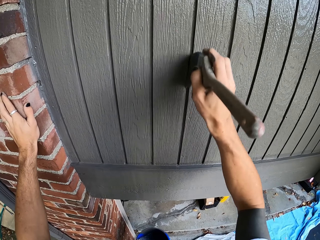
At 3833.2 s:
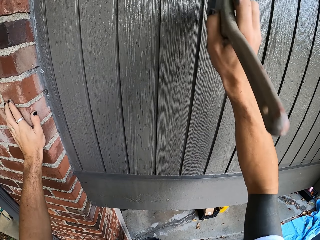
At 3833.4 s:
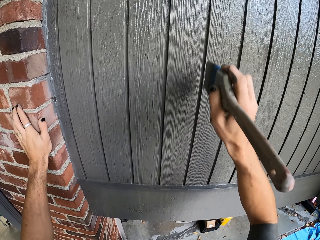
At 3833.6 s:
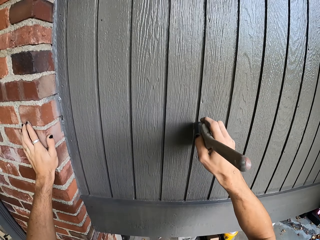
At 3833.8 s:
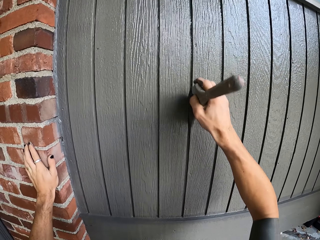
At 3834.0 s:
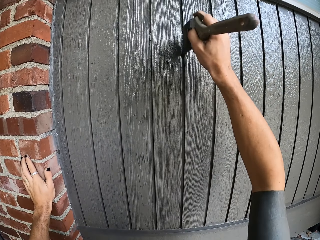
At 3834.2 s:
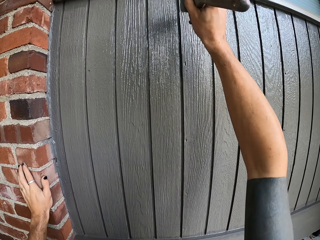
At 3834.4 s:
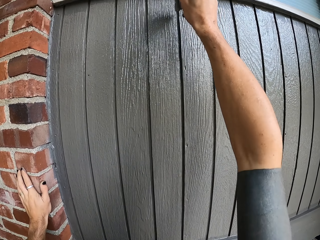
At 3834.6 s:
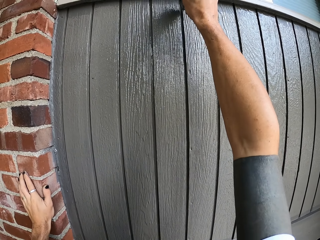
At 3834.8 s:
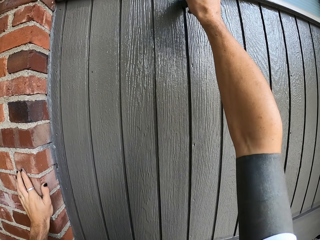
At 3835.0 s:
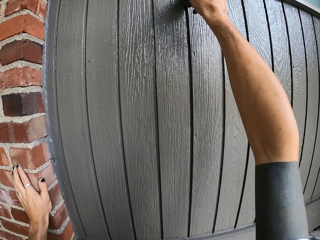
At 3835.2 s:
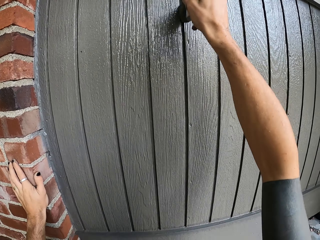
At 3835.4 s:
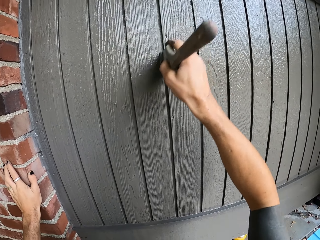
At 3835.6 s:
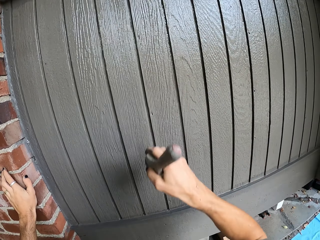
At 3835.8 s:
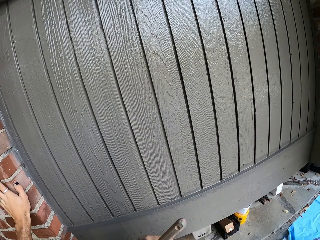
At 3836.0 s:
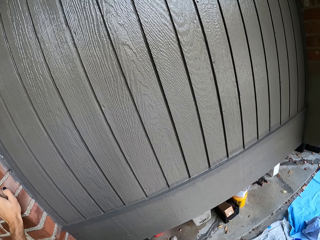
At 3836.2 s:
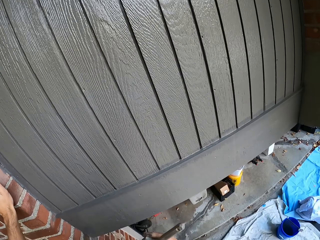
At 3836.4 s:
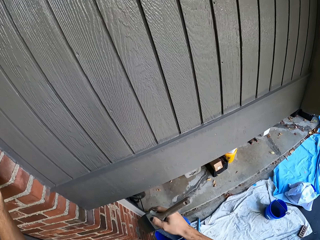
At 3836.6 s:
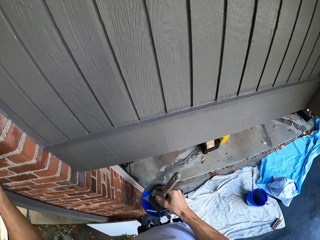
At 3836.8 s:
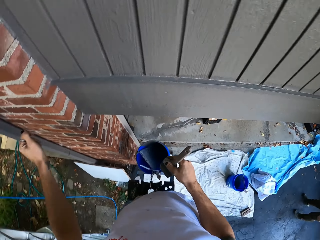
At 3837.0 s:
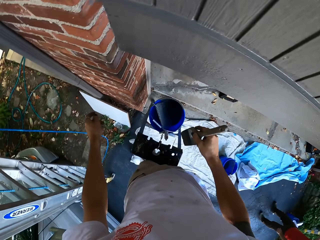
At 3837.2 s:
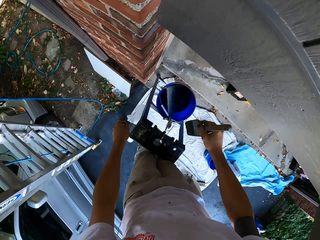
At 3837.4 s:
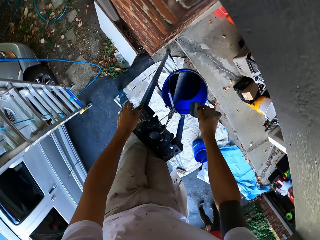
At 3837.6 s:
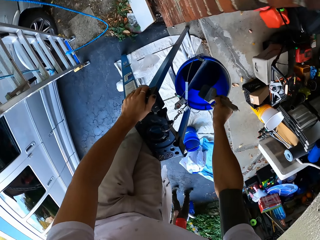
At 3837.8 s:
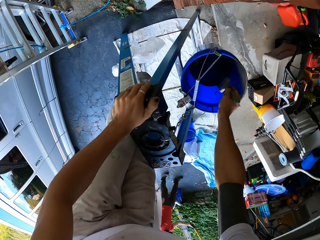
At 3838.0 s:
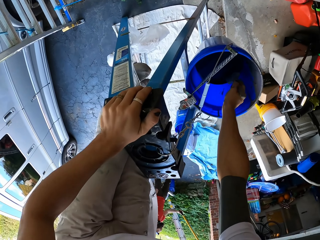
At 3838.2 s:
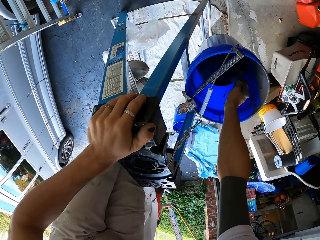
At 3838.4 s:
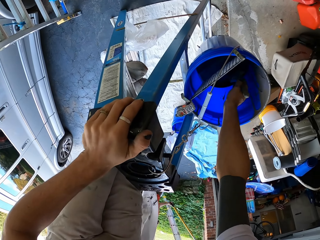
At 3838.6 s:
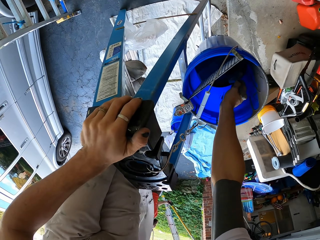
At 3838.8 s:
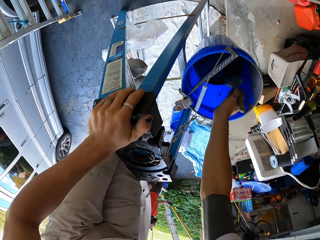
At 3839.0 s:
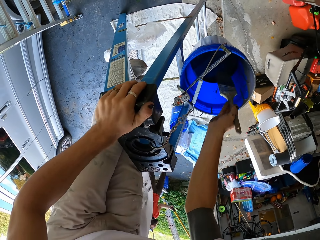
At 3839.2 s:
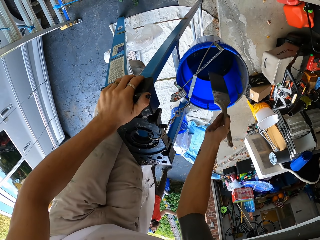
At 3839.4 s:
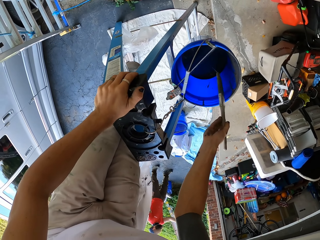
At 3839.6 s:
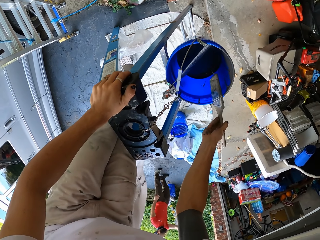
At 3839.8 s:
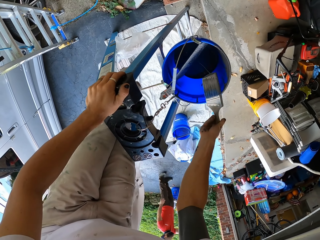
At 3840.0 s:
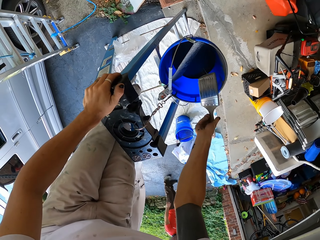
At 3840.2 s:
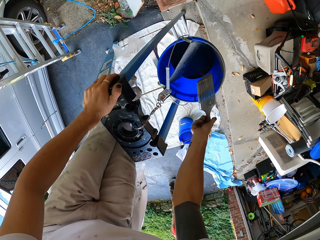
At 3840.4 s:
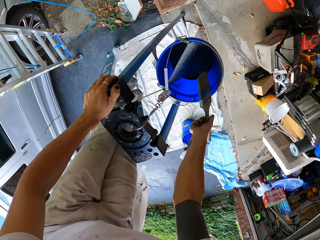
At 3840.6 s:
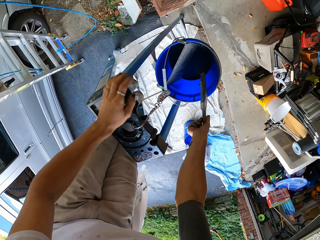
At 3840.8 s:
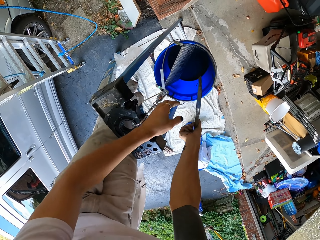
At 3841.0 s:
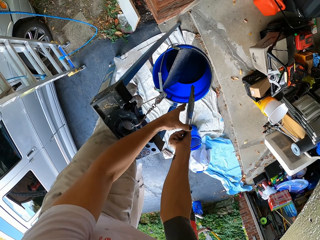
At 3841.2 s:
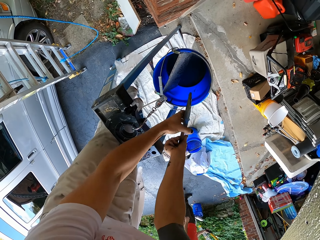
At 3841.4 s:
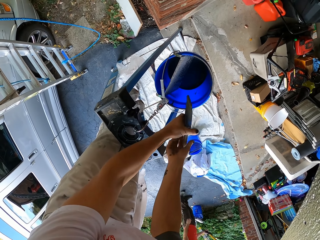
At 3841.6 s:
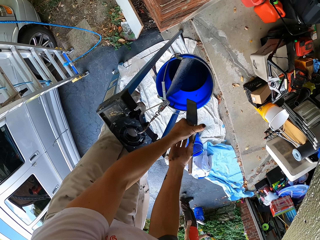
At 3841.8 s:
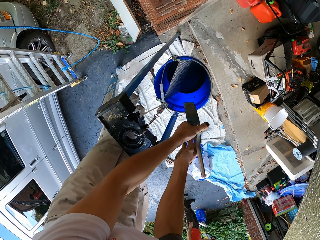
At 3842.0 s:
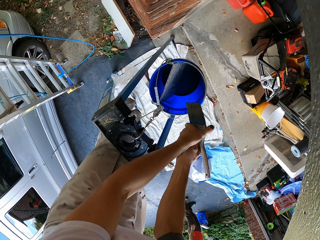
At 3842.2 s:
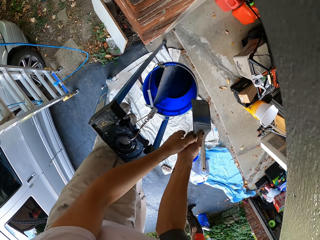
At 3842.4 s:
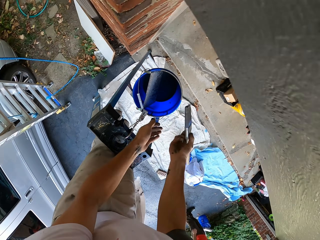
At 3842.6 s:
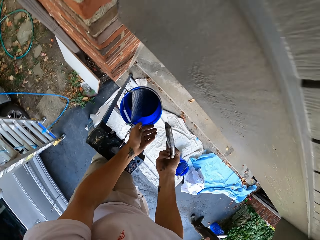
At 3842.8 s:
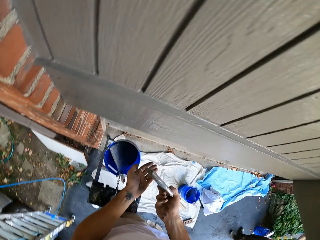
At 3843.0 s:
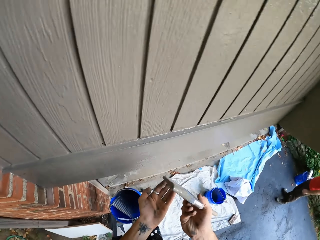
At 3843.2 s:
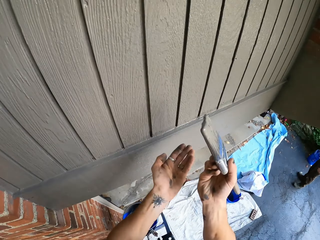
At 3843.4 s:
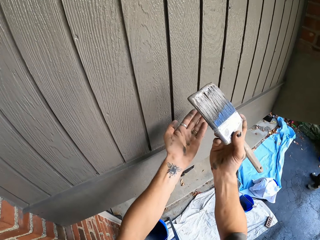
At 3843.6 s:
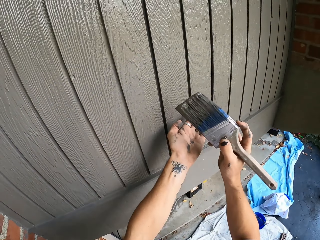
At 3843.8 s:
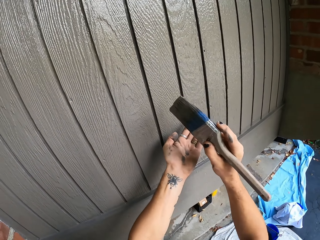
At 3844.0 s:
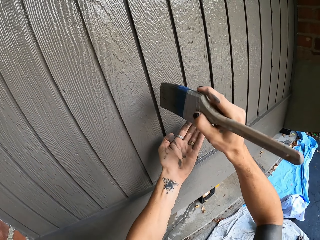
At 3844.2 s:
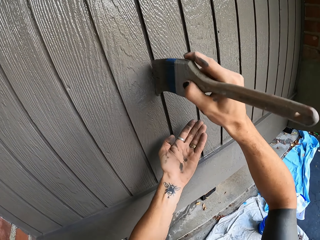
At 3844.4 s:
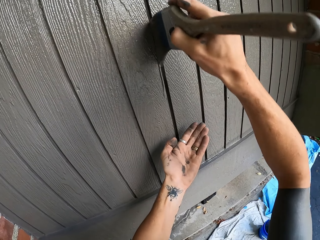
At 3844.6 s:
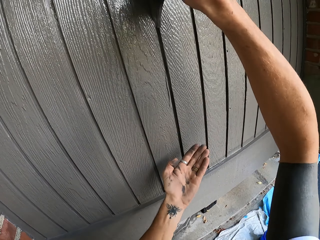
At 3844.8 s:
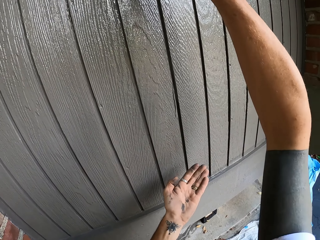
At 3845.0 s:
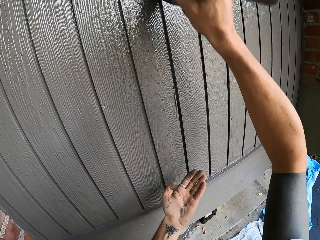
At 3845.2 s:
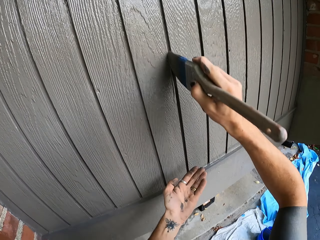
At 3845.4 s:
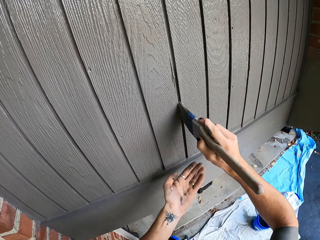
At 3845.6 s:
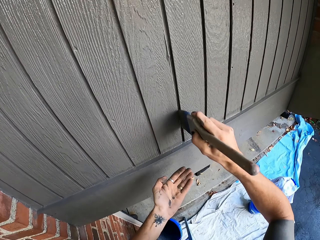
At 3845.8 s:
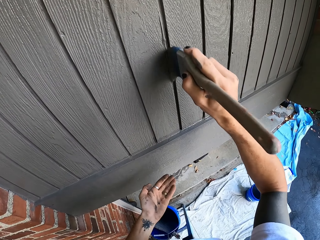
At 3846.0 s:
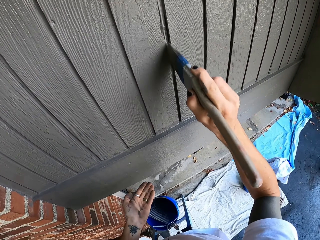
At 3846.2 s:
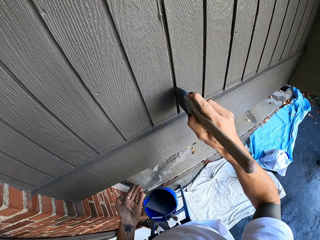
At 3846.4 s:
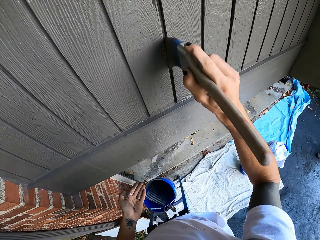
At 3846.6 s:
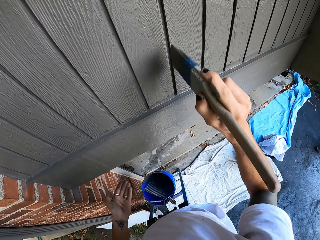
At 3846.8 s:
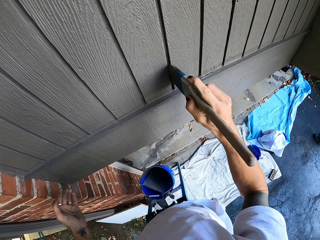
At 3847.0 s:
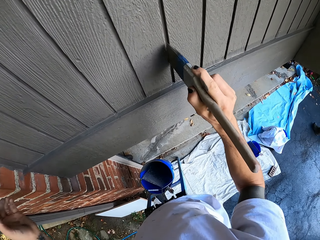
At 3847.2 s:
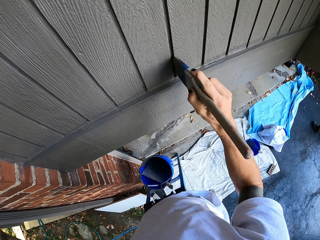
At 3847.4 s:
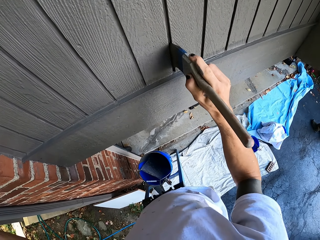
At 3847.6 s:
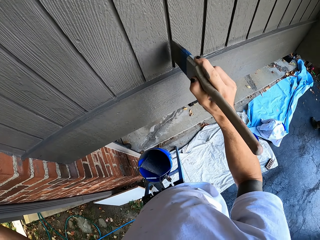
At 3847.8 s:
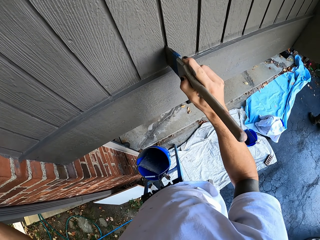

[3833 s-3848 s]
The camera wearer moves downwards. They hold the steel chair step stool. They dip the paintbrush in a bucket of paint. They remove the paintbrush from the paint, check the paintbrush, and hold the paintbrush with both hands. They paint the wall or door with the paintbrush.

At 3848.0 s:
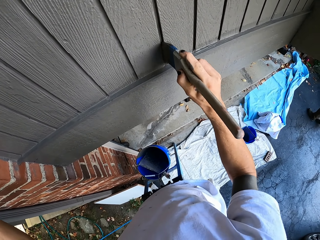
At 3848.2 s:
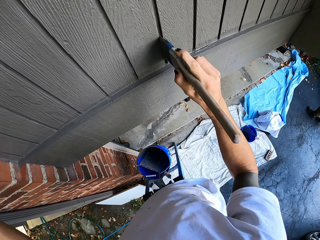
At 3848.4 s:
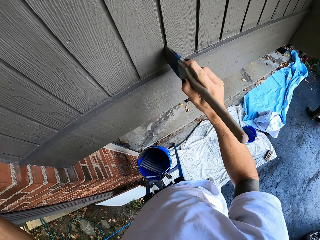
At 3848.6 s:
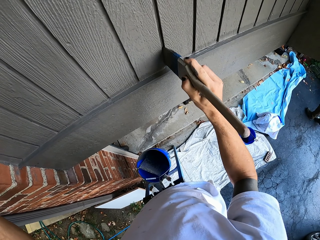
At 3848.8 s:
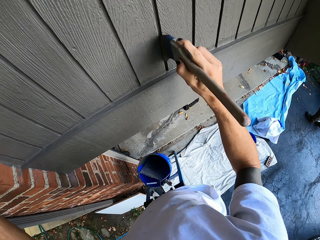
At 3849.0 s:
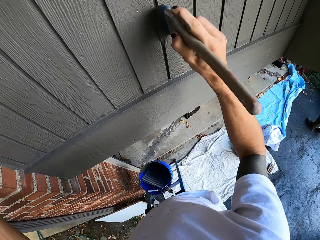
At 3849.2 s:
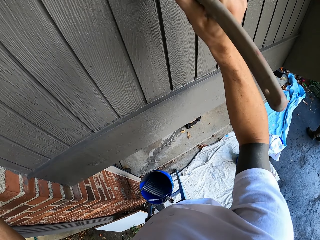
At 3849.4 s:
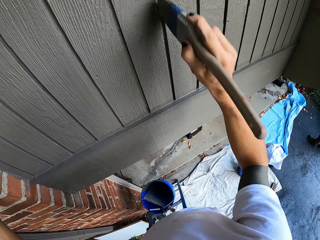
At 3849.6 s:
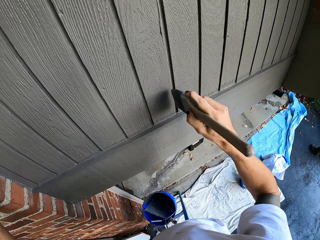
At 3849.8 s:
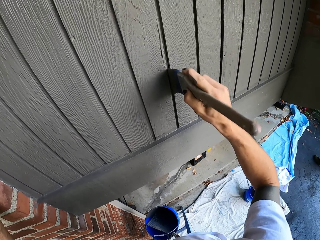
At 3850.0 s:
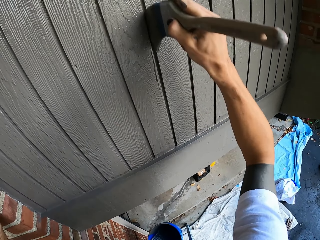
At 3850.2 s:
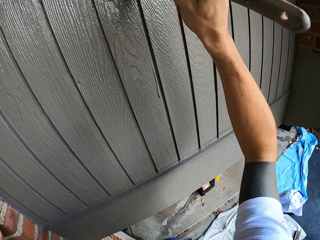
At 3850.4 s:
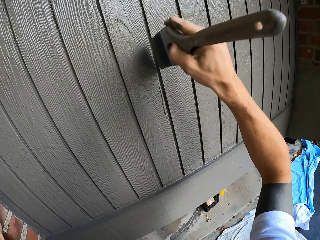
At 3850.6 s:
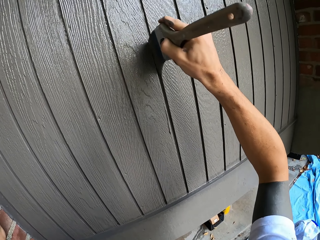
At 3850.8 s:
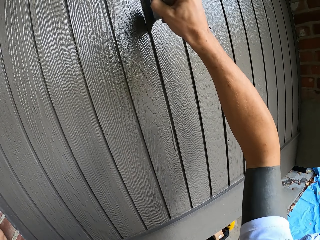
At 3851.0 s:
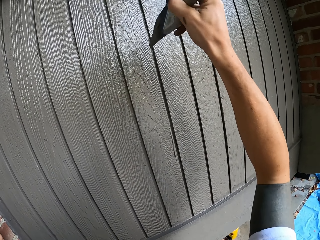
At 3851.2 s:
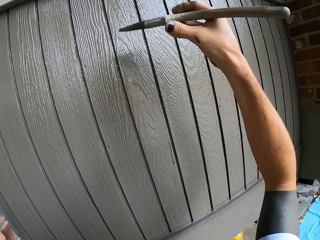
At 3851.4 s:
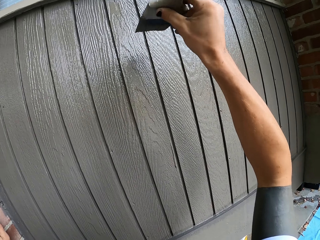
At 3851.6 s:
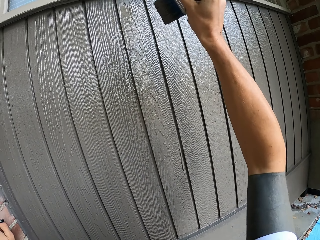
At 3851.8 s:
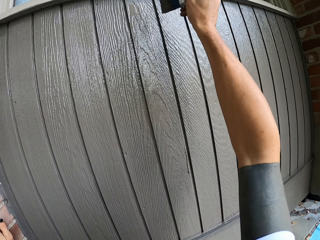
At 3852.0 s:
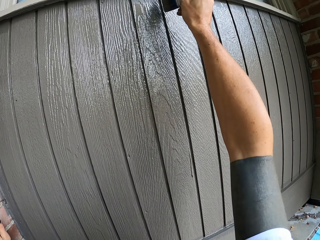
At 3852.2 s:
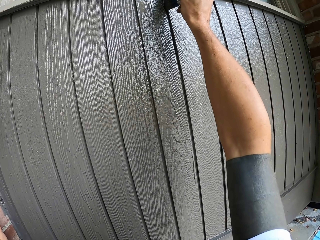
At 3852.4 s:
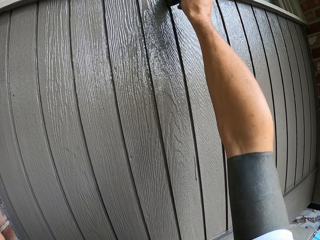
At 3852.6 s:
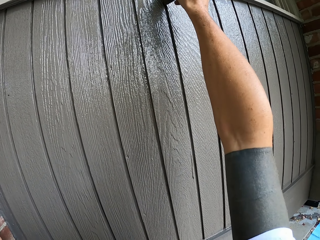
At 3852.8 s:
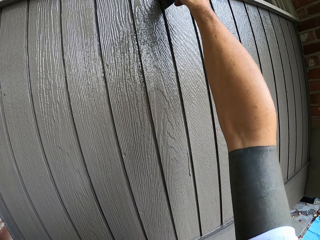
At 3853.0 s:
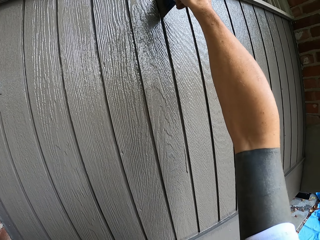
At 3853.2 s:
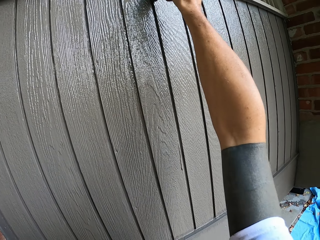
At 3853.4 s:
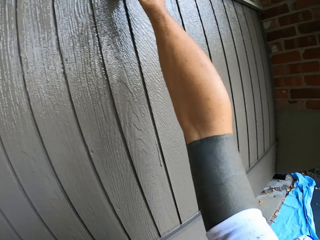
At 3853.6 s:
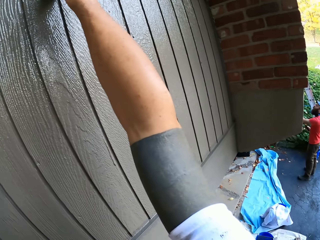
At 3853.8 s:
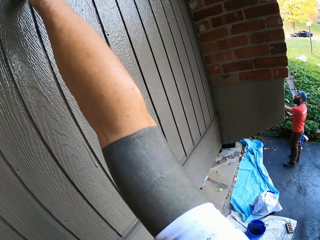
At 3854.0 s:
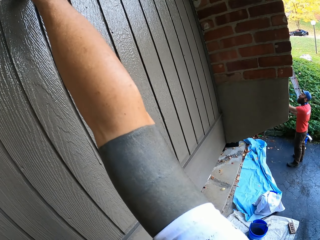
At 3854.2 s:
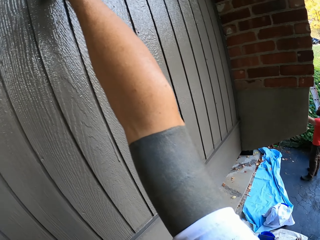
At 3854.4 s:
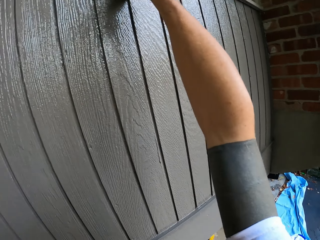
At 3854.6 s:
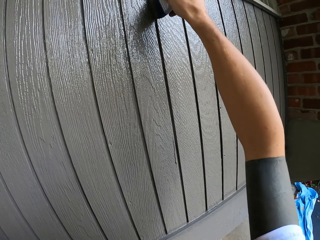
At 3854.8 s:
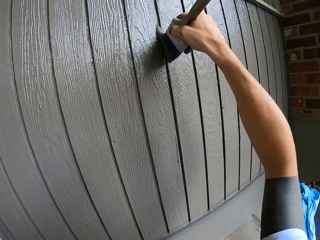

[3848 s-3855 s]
A person paints a wall.
